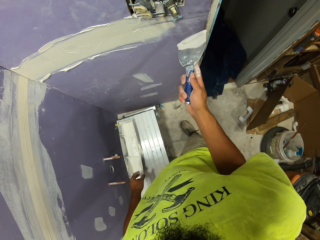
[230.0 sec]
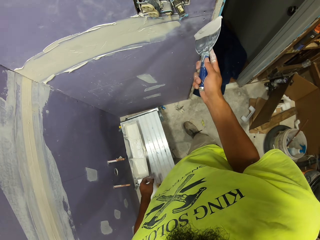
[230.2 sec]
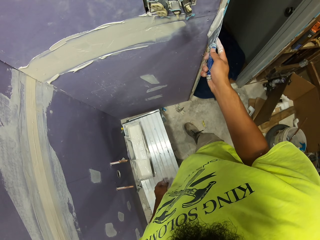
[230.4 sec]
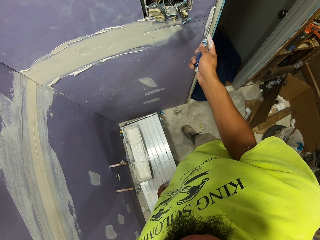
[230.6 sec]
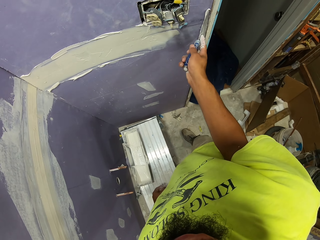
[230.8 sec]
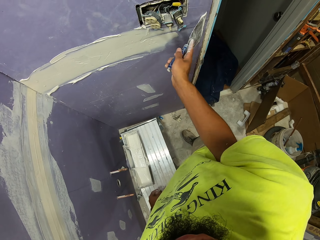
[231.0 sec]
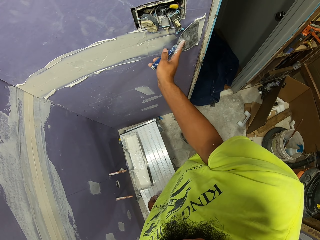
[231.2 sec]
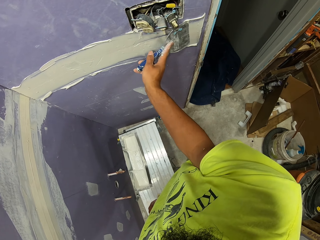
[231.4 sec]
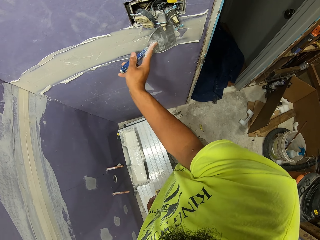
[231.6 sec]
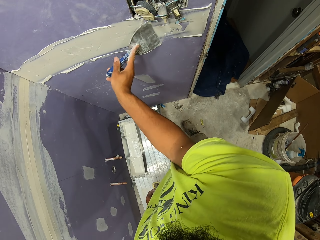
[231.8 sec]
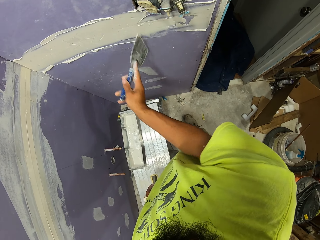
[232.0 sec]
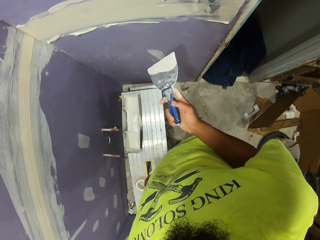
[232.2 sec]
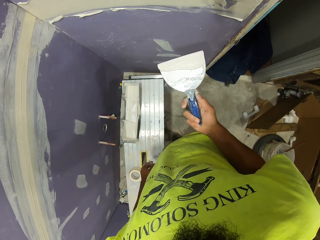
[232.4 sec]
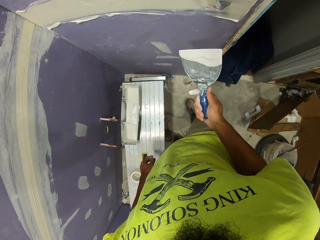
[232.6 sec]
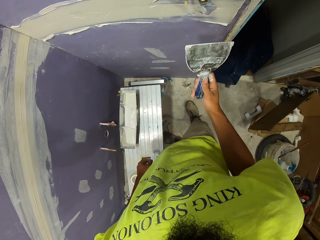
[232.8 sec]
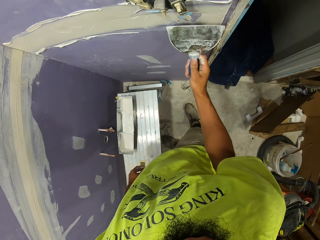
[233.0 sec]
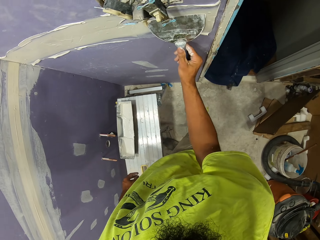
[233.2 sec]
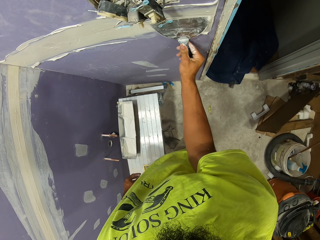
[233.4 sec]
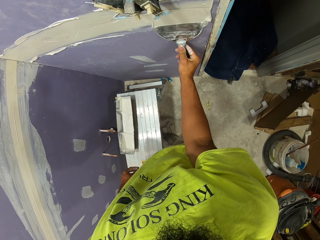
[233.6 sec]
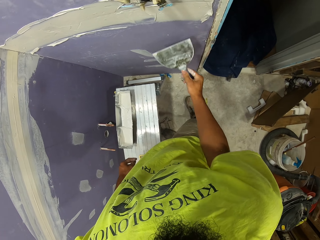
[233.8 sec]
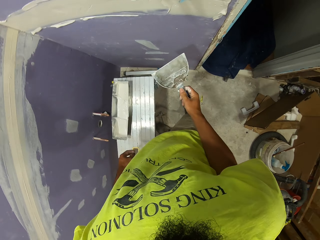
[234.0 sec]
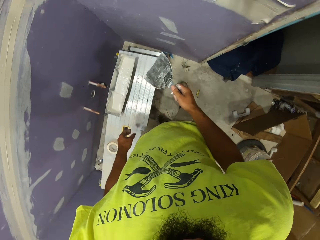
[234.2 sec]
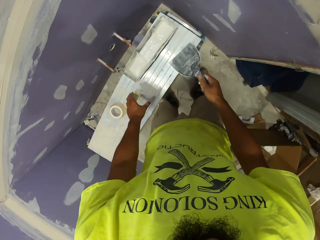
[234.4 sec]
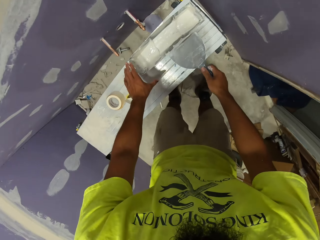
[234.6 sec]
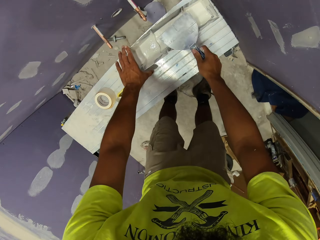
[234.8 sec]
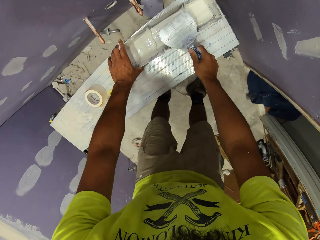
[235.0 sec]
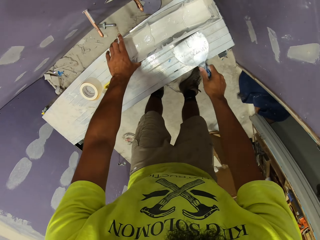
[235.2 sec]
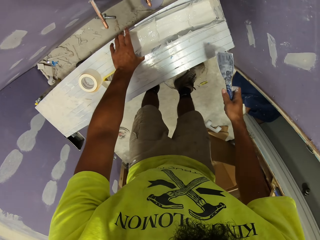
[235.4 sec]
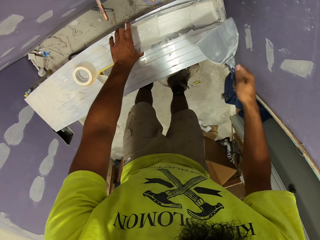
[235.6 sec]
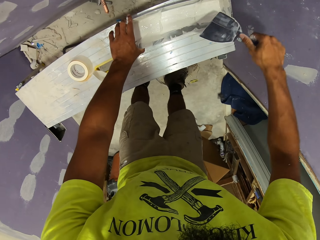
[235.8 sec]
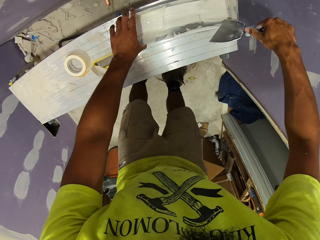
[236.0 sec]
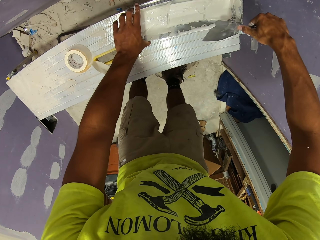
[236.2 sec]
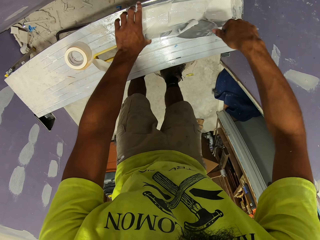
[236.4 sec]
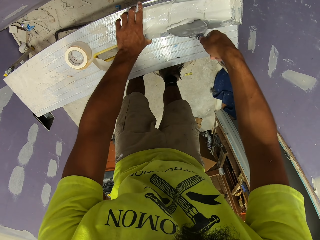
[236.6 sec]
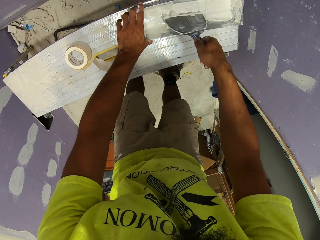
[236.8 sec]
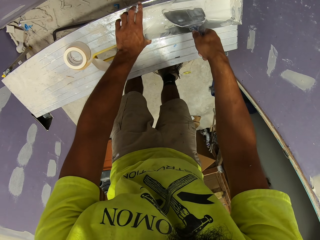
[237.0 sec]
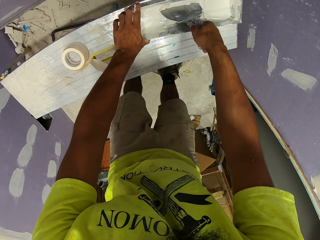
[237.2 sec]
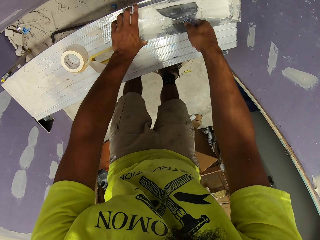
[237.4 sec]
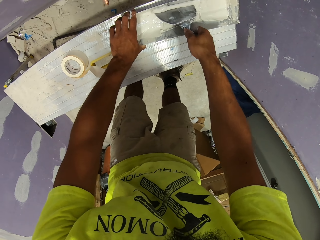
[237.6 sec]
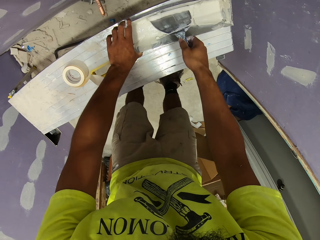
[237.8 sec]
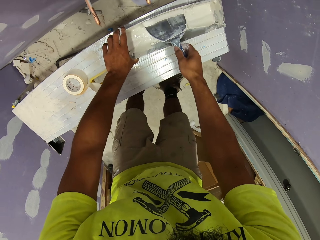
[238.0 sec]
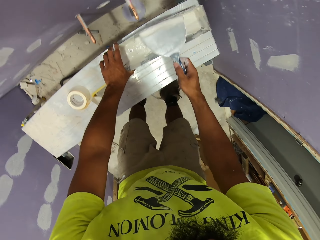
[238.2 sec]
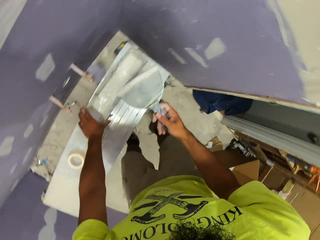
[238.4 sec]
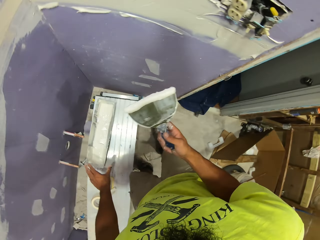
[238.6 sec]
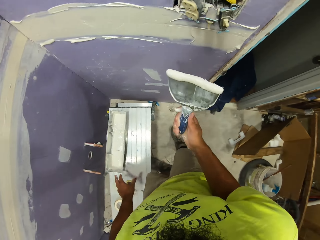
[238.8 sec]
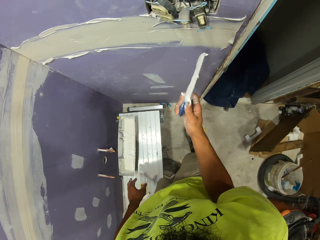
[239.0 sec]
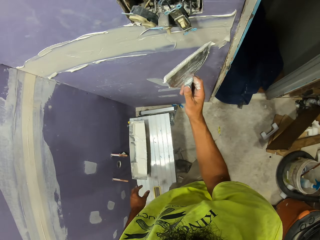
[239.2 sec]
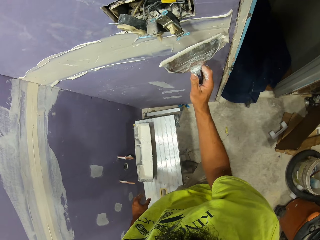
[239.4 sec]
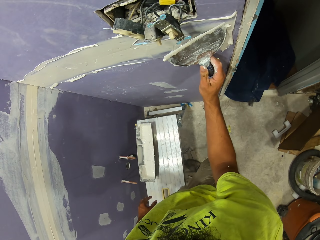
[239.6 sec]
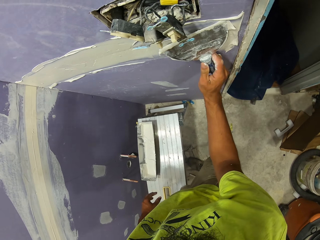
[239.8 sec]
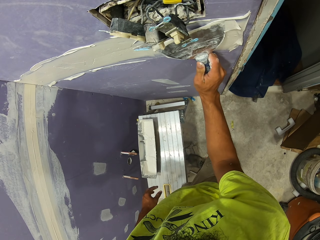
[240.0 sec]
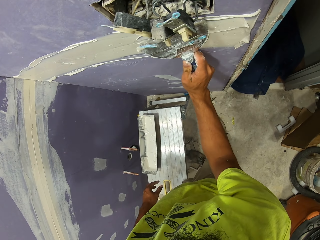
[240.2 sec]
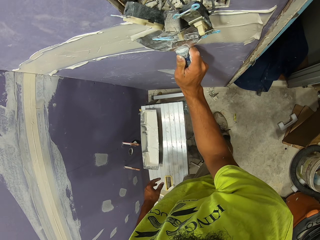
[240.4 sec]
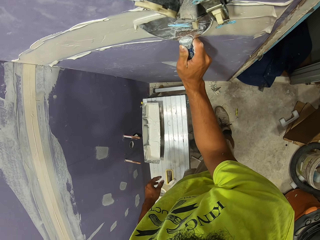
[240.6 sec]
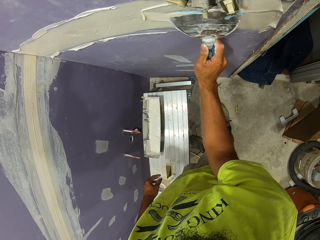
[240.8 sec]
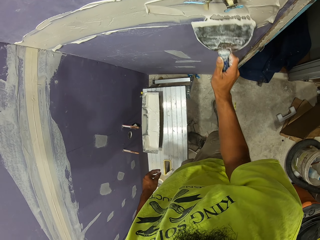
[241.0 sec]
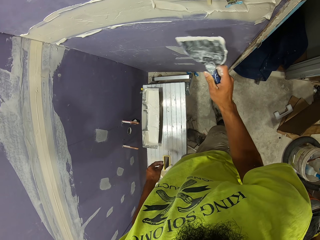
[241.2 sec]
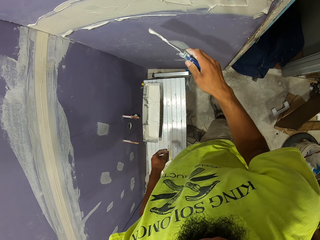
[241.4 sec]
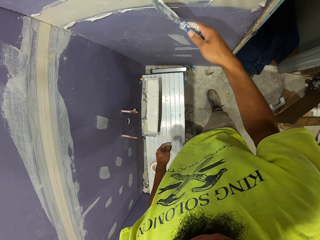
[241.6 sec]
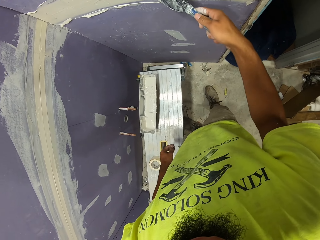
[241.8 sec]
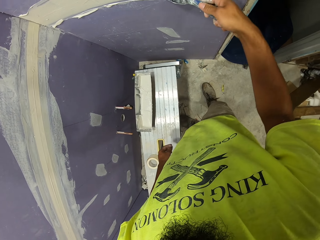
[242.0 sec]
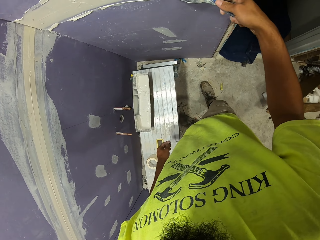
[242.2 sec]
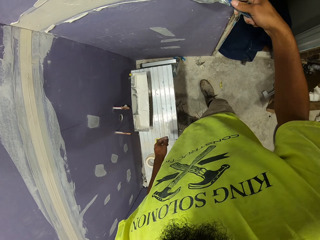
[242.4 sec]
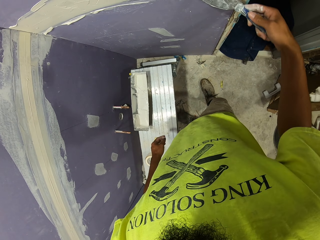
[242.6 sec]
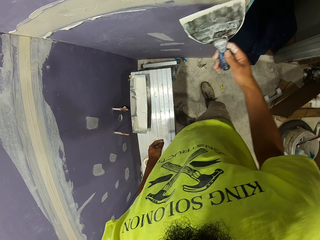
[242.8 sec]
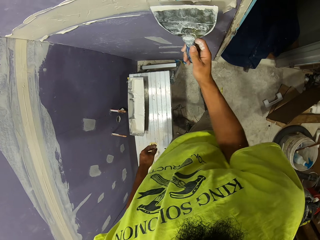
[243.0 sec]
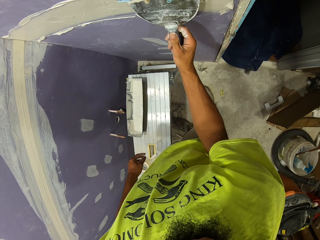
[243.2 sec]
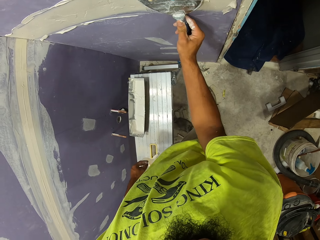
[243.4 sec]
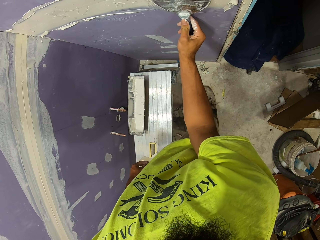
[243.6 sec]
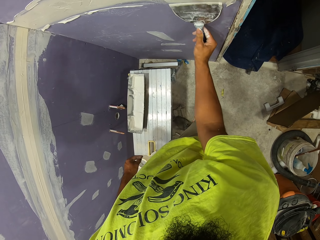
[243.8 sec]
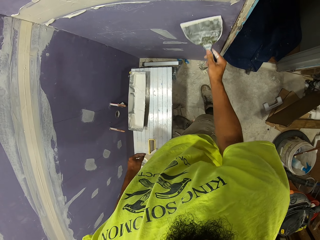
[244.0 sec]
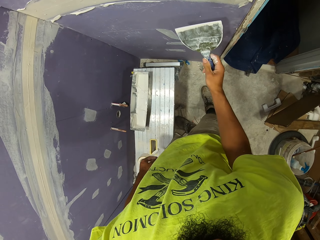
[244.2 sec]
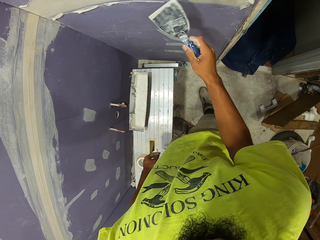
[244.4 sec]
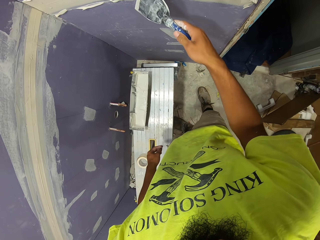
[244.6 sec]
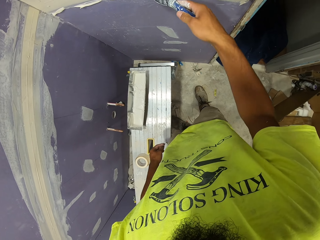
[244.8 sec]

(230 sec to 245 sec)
The camera wearer applies paint on the wall. They scrape off paint from the paint scraper. They scoop paint with the paint scraper. They apply paint on the wall.

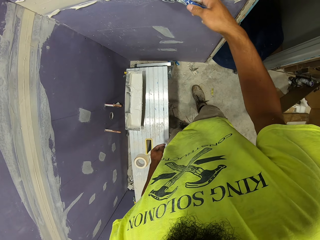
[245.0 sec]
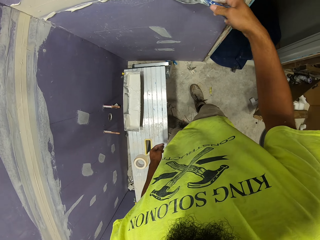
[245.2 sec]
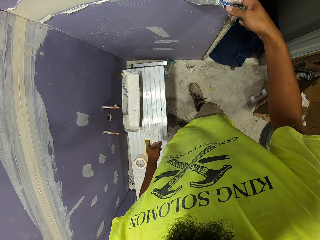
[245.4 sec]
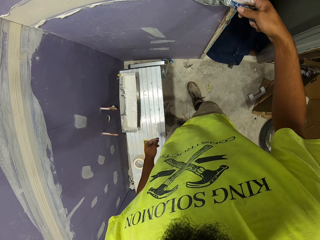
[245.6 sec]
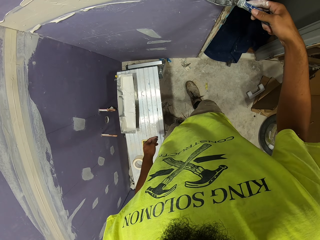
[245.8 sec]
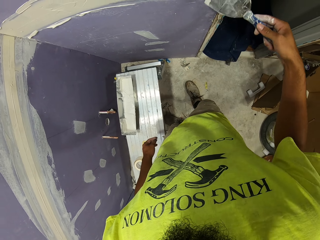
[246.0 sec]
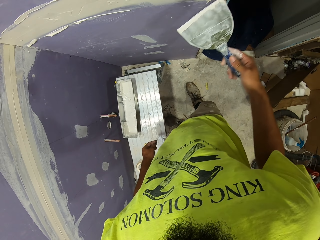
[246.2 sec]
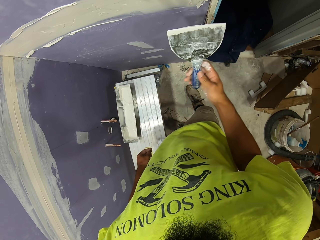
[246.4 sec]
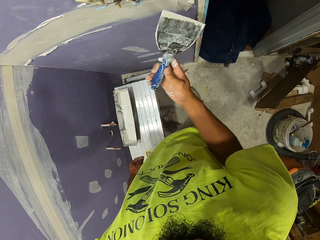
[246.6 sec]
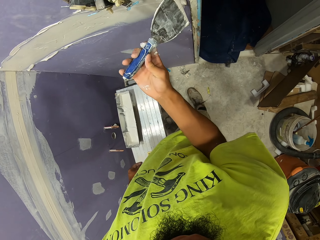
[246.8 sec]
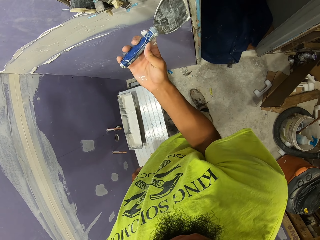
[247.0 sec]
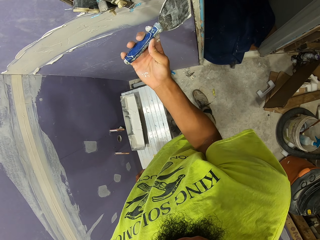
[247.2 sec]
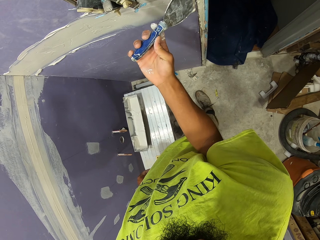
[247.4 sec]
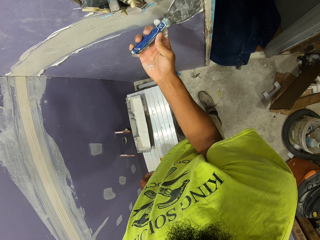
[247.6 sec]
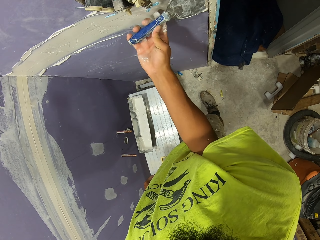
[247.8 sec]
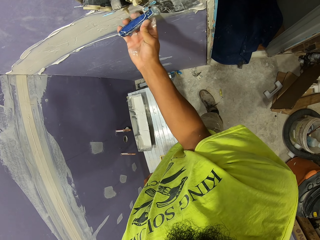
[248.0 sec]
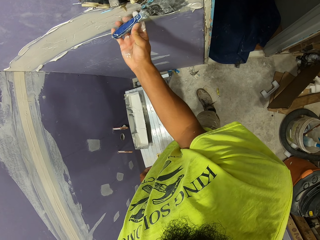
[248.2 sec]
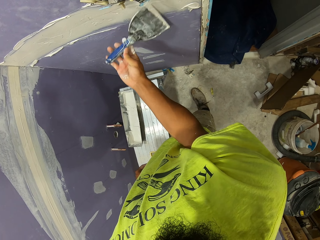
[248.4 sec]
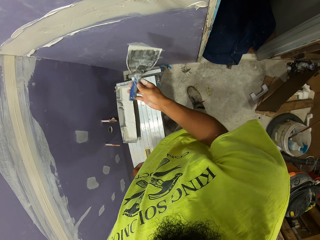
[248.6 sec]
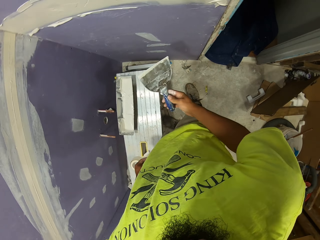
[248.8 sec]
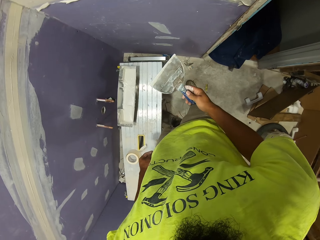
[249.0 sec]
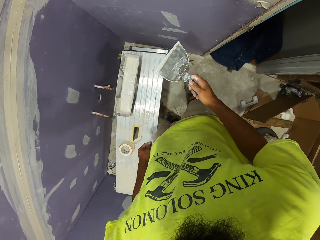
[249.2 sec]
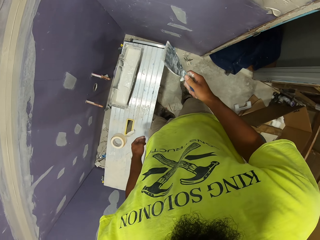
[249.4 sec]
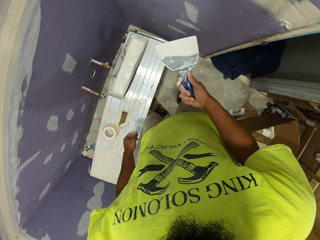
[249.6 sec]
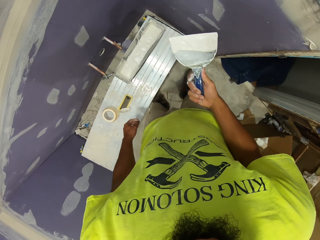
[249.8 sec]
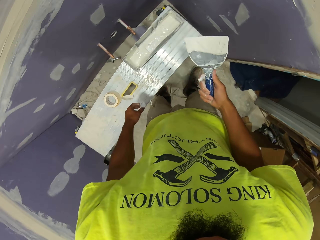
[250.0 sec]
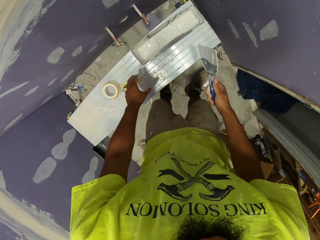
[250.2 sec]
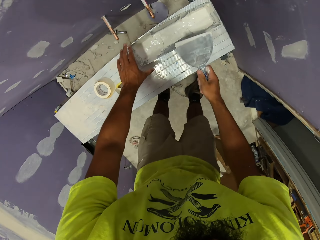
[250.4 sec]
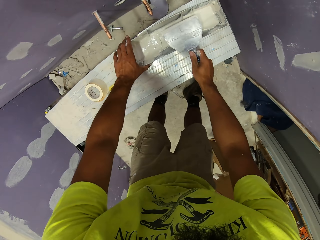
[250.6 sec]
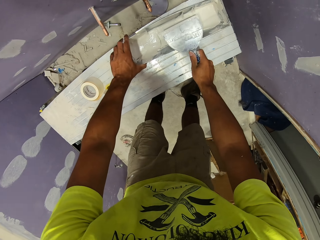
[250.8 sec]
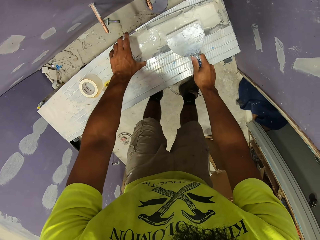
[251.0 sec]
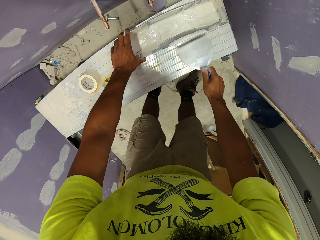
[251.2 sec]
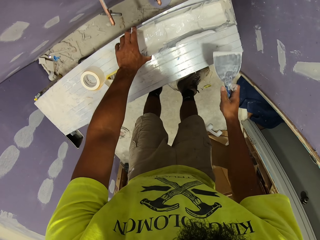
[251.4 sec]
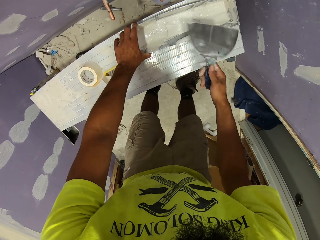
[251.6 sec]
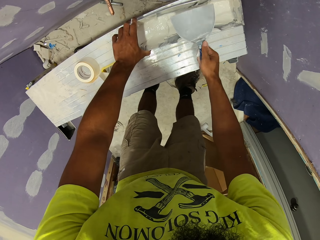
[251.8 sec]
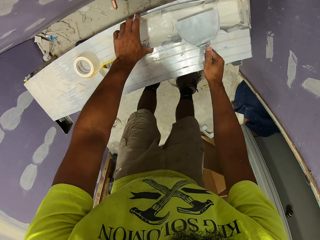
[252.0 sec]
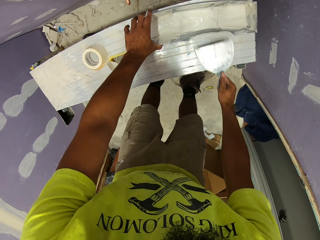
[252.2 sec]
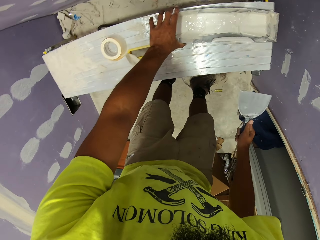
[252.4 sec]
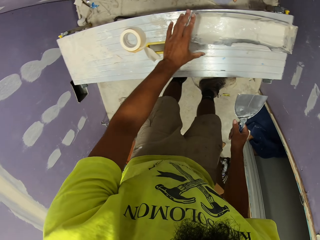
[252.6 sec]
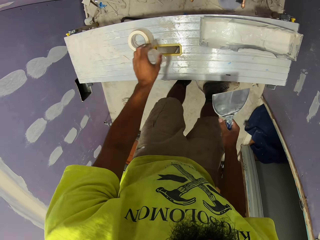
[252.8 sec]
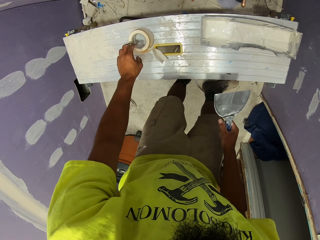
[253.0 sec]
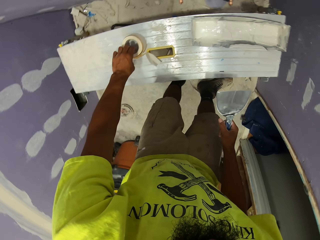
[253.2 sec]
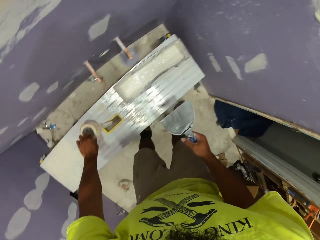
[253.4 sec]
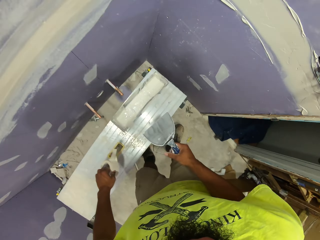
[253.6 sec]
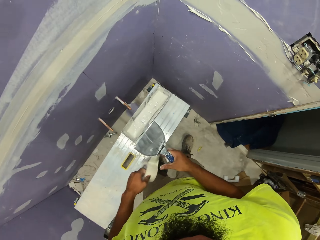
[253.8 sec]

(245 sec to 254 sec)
The camera wearer scrapes off paint from the paint scraper.
